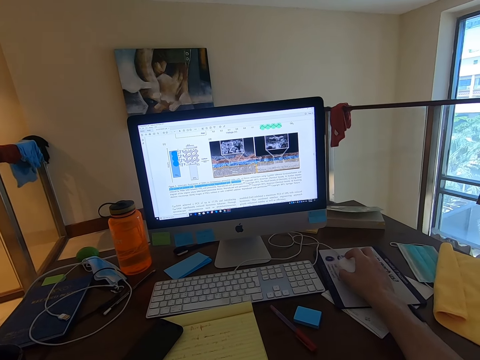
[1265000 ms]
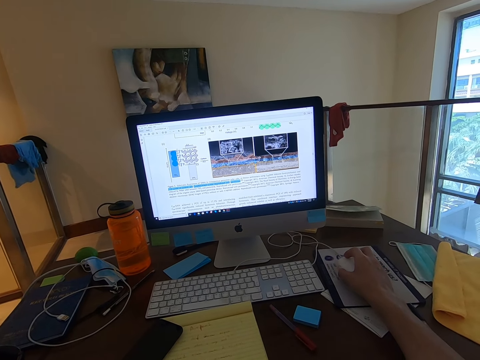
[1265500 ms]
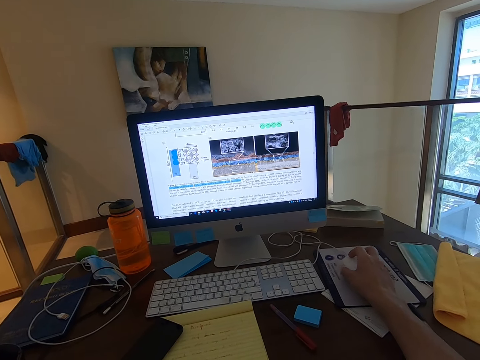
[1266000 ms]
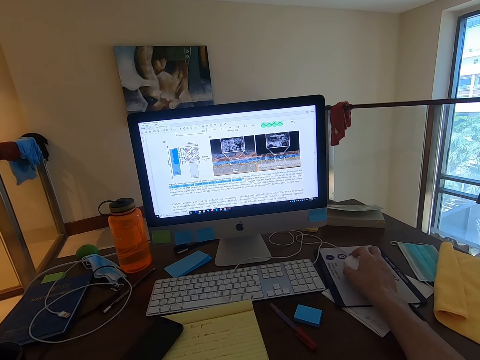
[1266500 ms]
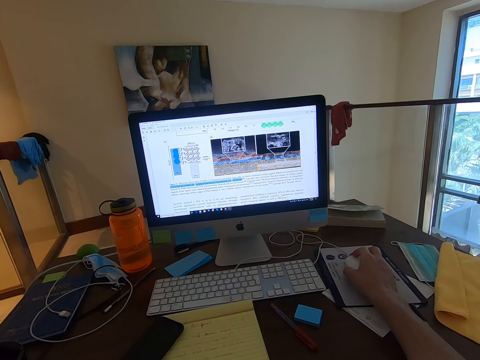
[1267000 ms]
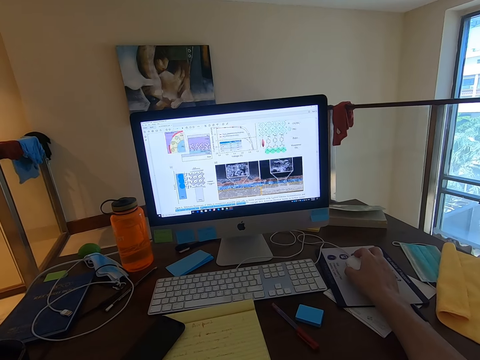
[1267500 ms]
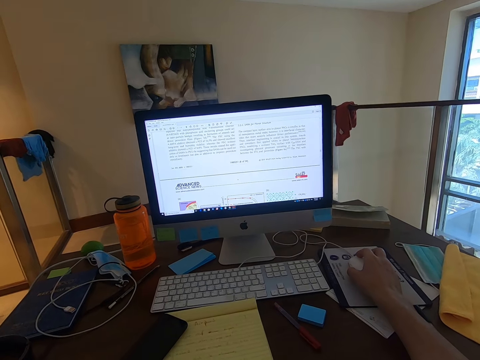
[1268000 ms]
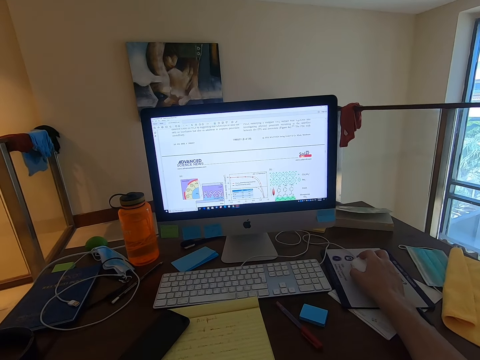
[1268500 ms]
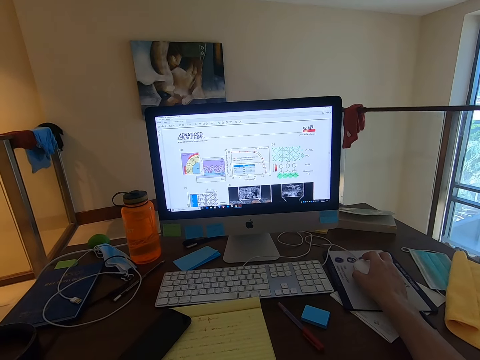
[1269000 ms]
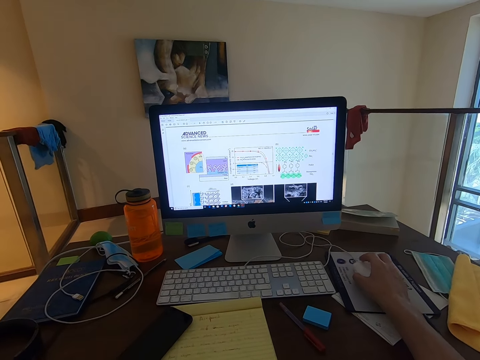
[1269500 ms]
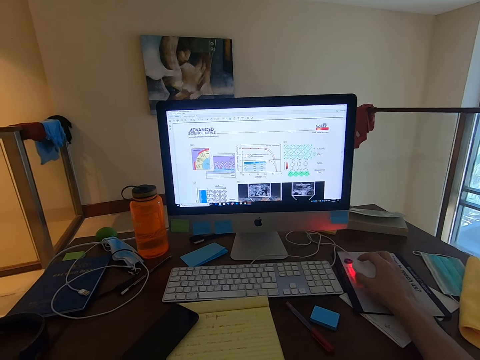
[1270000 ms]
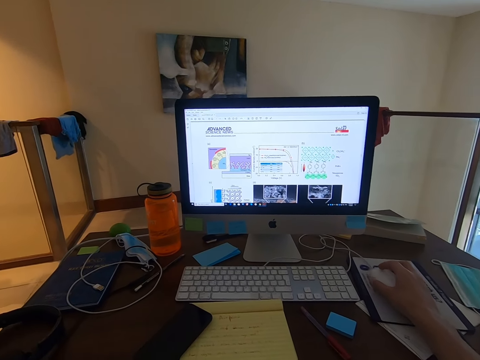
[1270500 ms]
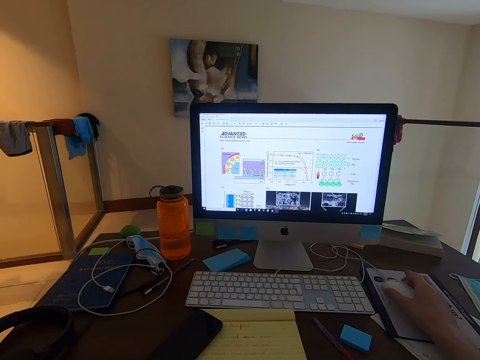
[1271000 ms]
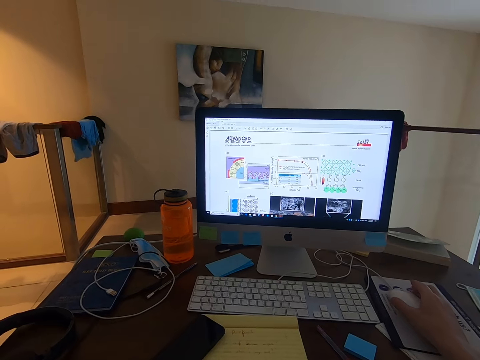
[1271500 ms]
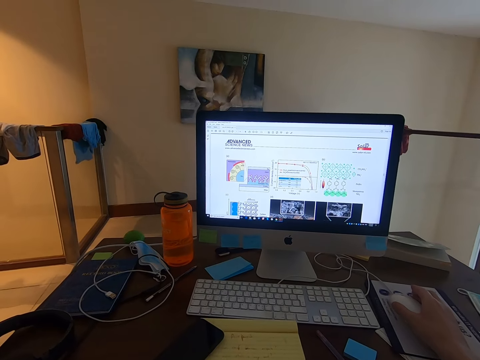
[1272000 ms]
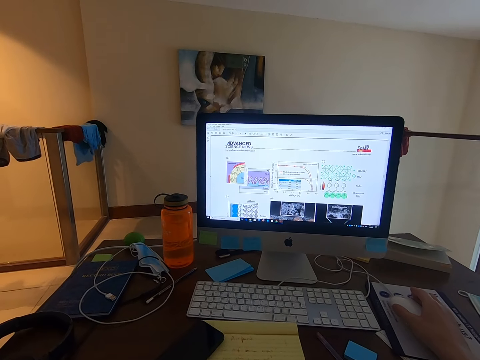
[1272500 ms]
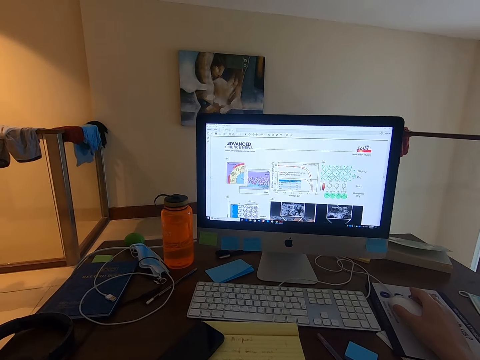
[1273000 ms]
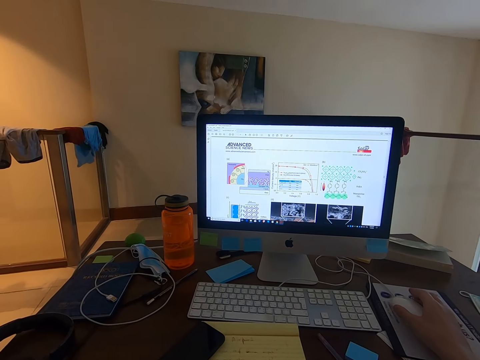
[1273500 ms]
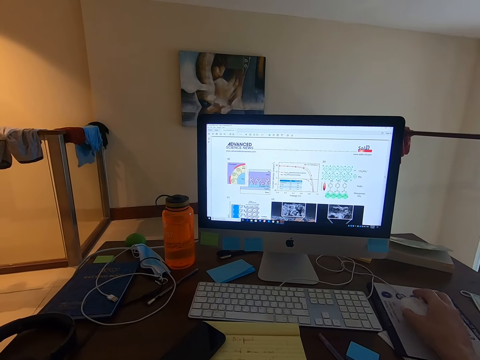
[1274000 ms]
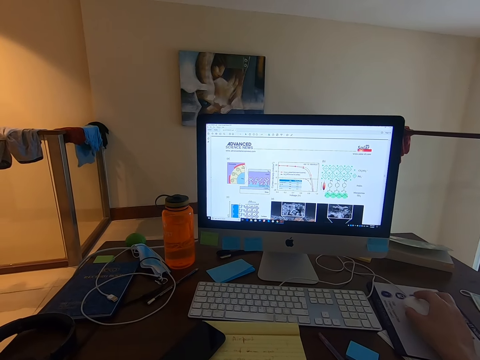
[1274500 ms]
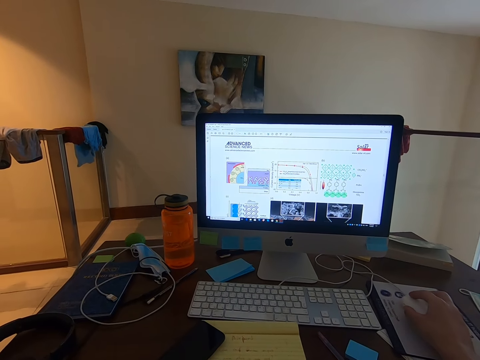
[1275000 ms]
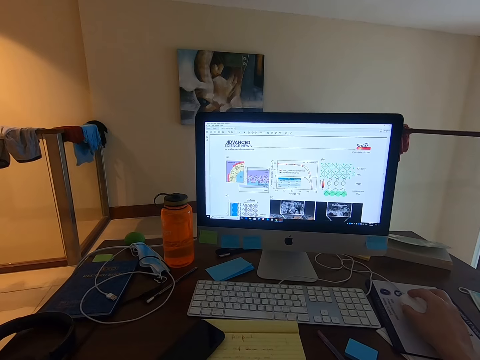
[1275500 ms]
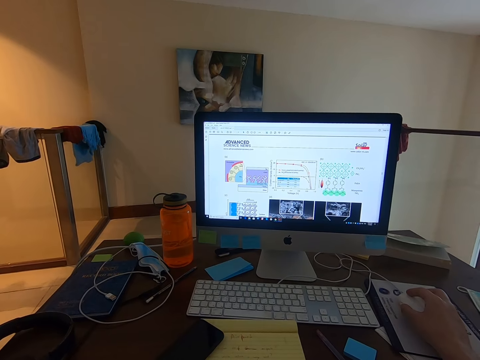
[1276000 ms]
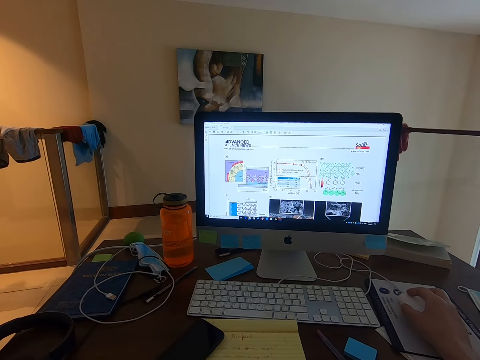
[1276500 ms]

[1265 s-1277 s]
The camera wearer stares at the computer's screen.

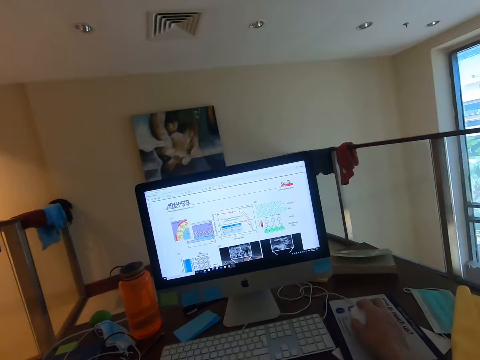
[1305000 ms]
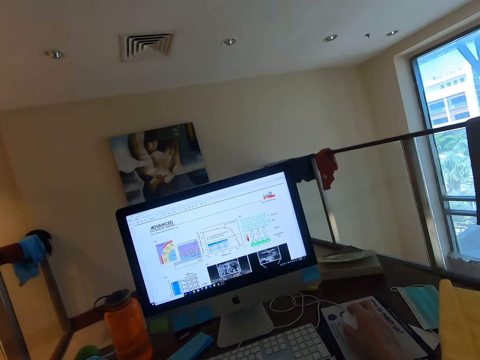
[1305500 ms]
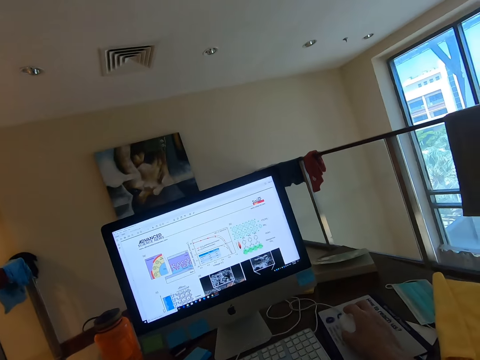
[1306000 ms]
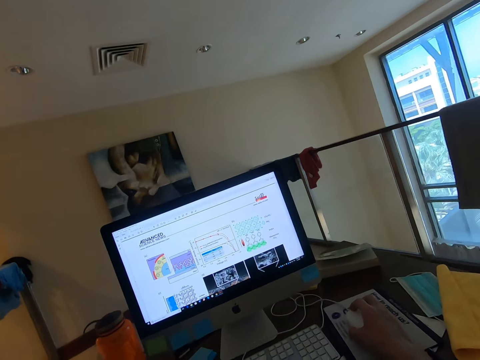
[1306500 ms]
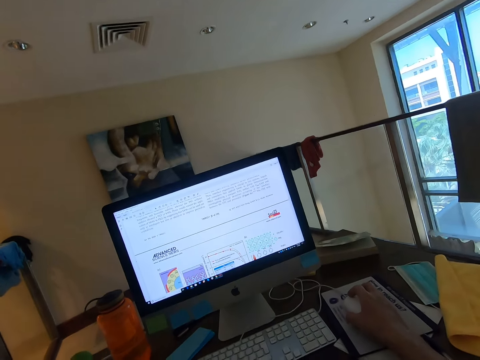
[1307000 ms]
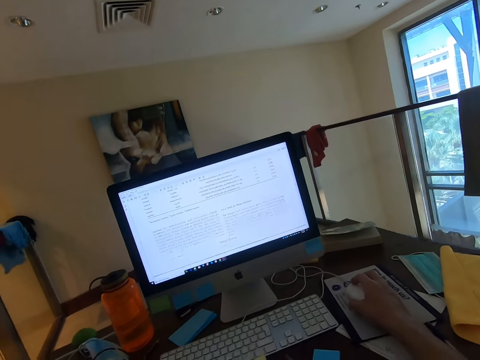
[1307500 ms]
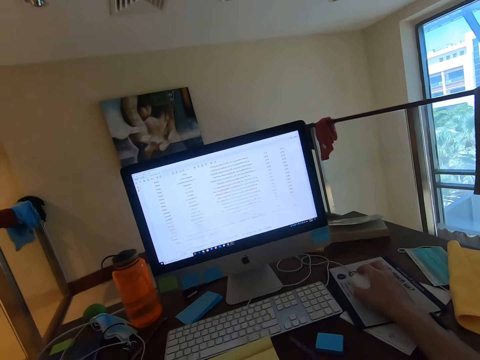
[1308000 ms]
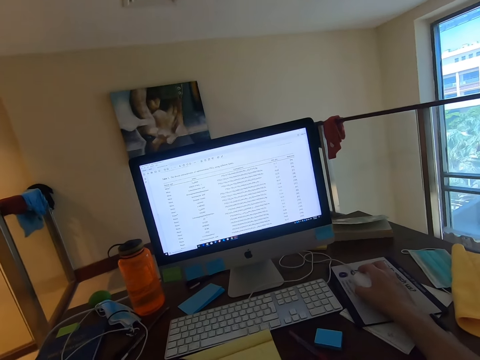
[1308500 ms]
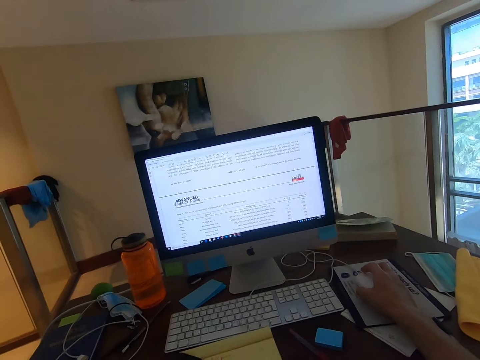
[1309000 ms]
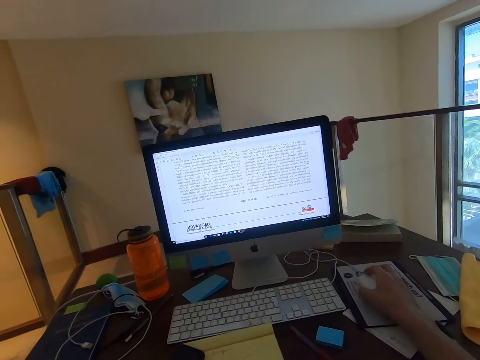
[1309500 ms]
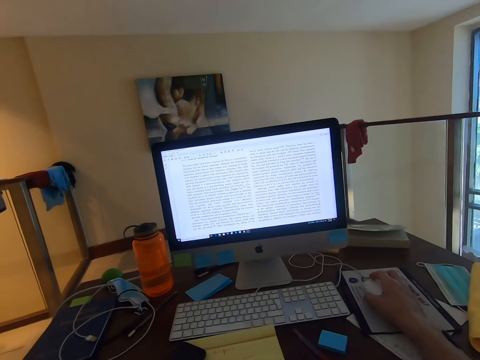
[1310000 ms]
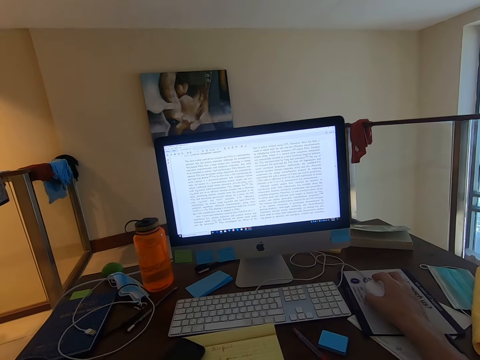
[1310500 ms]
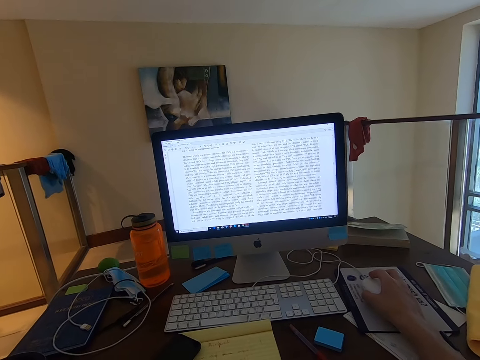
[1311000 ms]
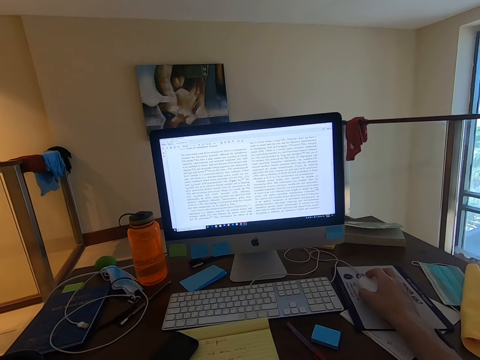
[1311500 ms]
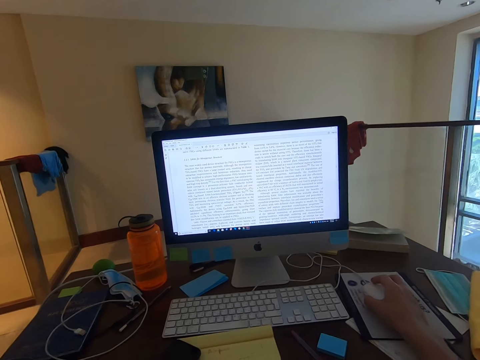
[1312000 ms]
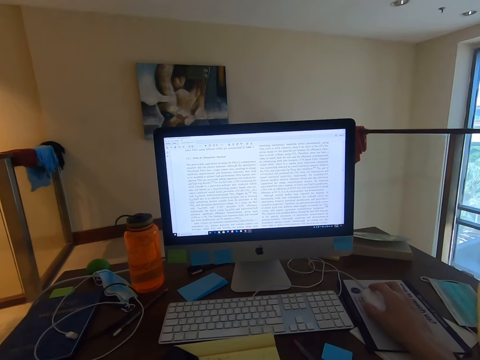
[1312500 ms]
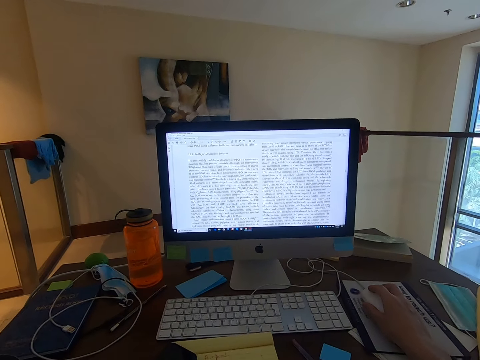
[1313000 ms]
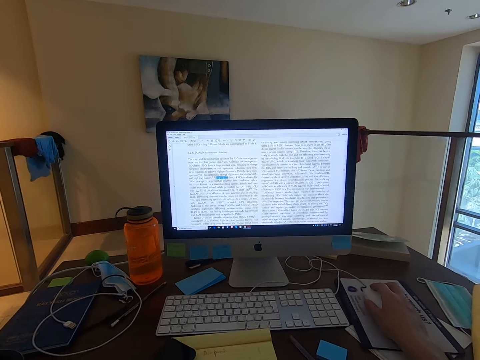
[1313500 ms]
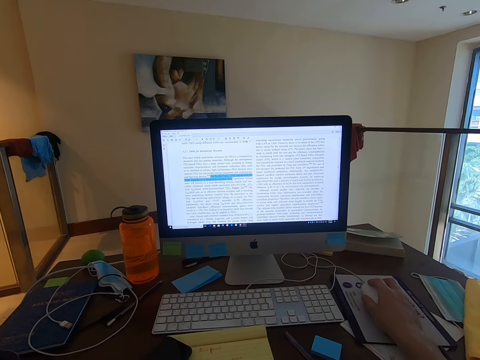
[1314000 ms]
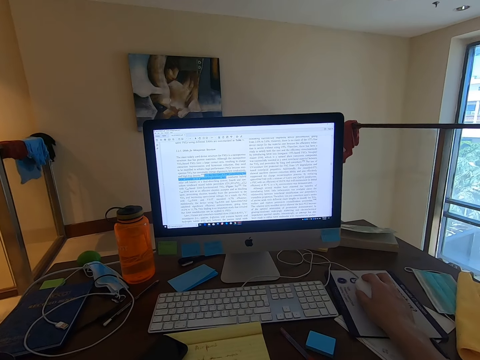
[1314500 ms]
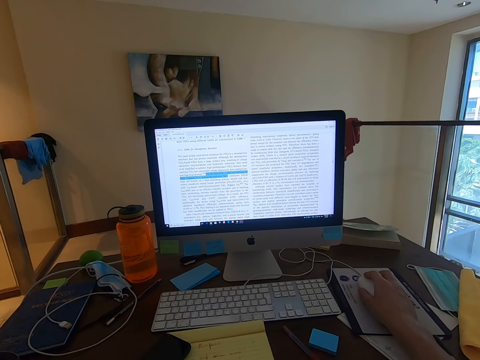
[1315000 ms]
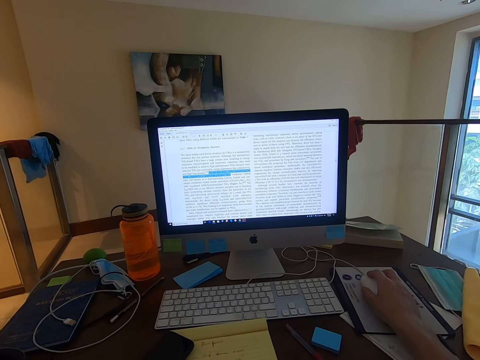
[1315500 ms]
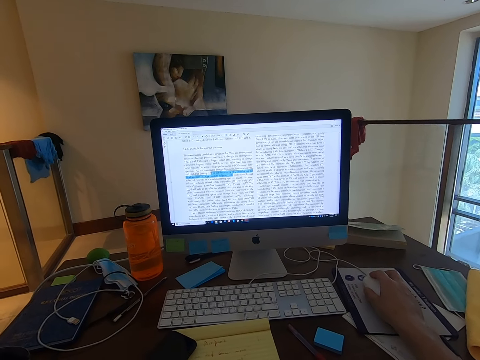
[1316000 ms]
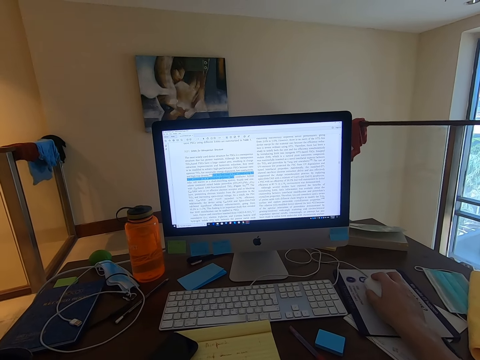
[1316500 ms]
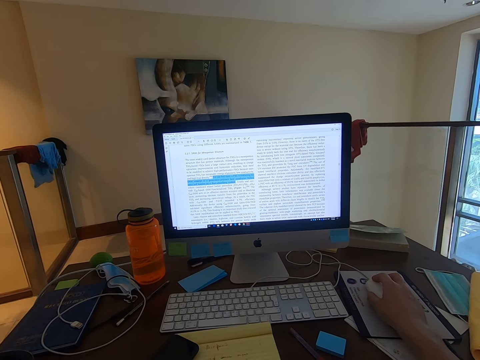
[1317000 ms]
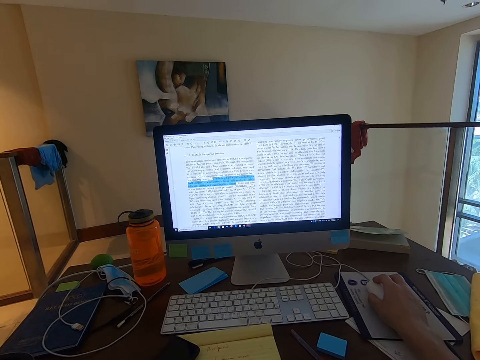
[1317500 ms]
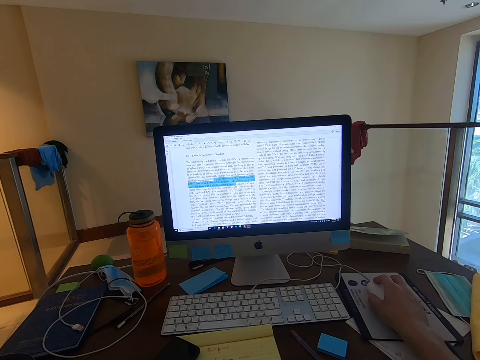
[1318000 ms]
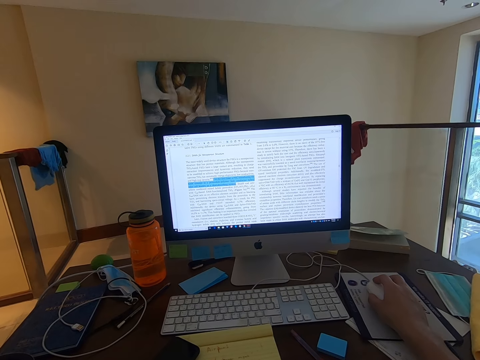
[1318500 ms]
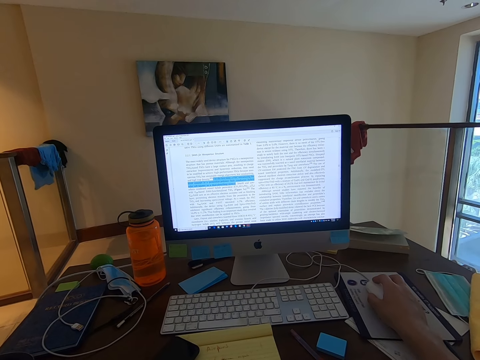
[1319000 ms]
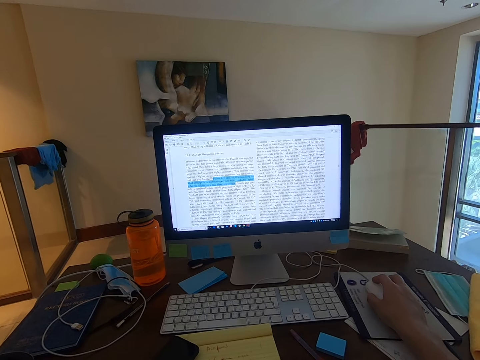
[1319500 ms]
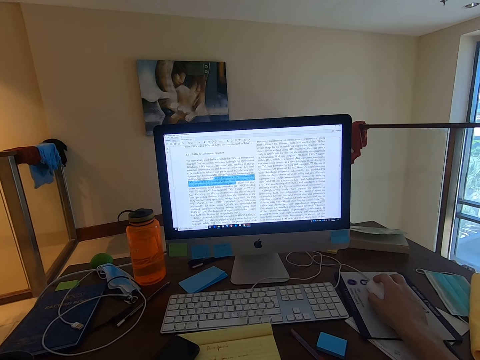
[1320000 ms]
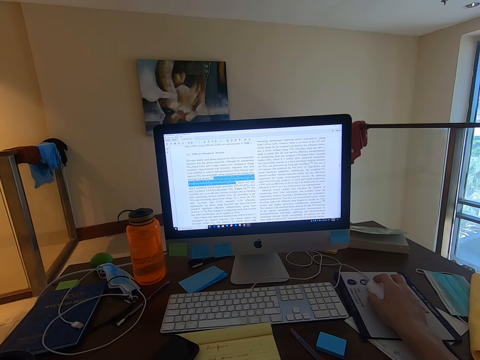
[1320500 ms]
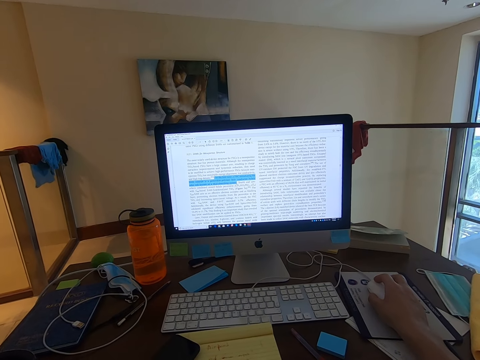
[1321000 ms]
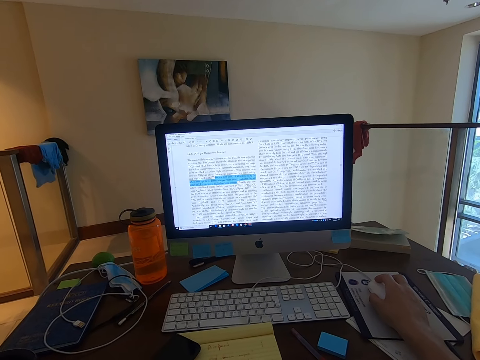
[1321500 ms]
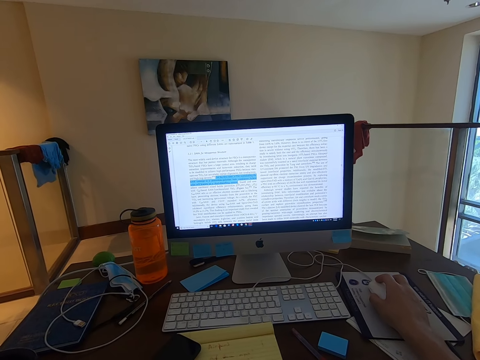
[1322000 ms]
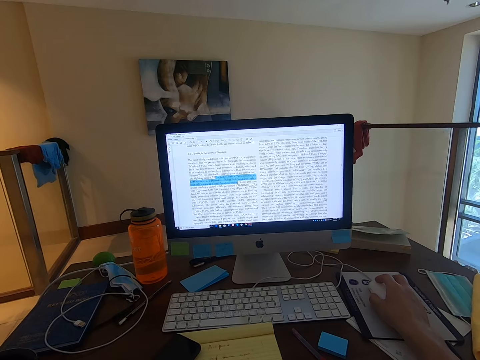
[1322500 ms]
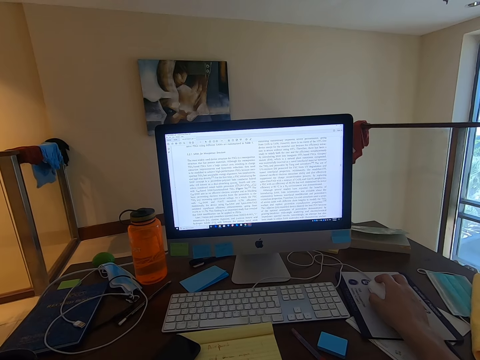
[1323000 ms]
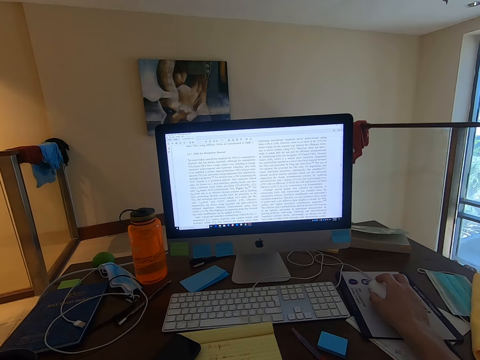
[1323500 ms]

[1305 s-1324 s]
The camera wearer operates the computer. They stare at the computer's screen. They operate the computer.
